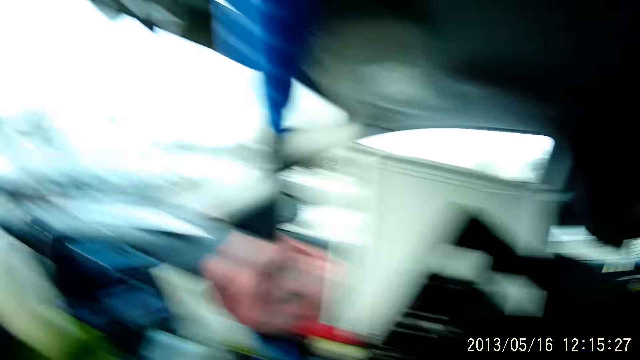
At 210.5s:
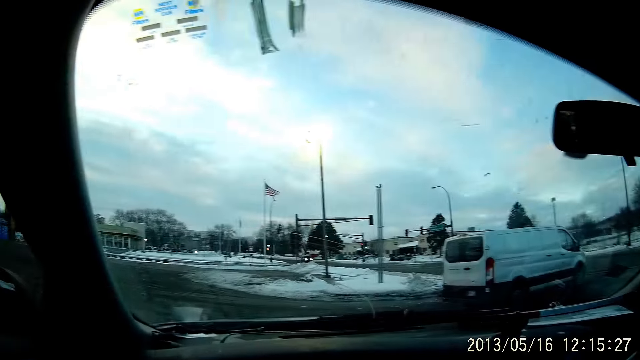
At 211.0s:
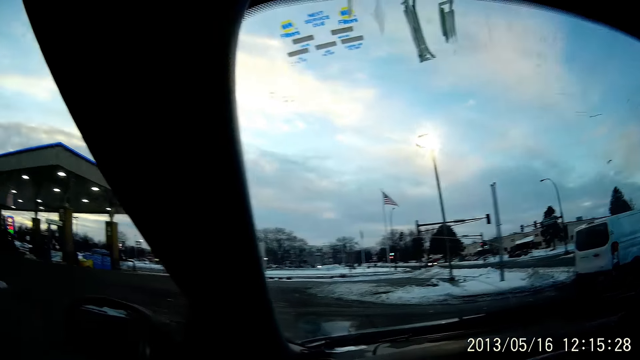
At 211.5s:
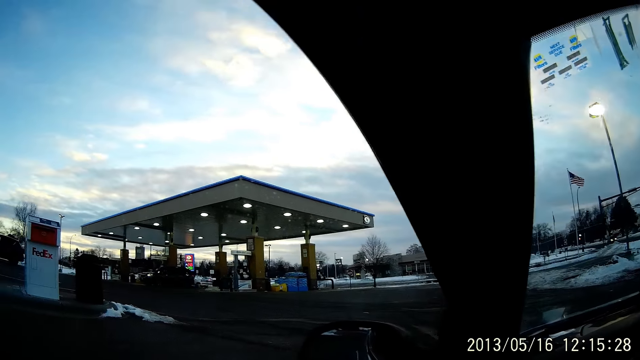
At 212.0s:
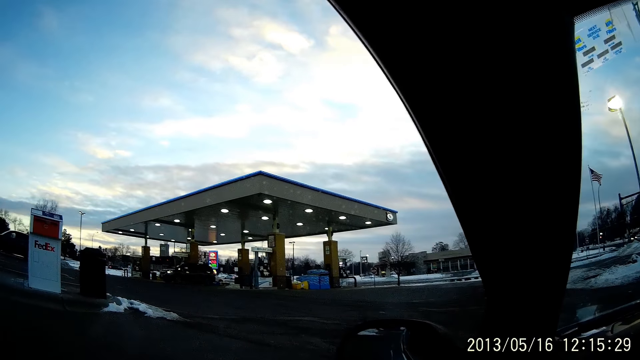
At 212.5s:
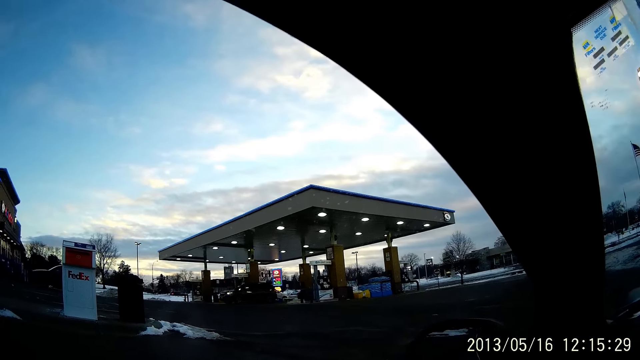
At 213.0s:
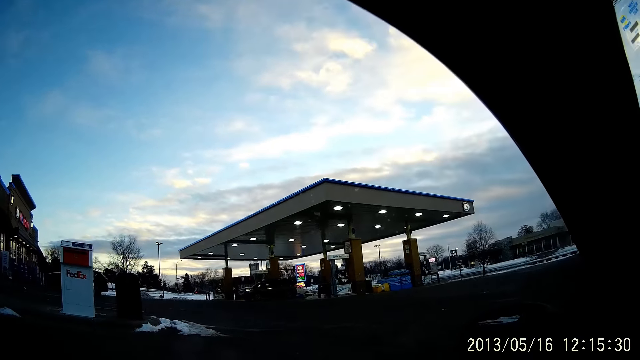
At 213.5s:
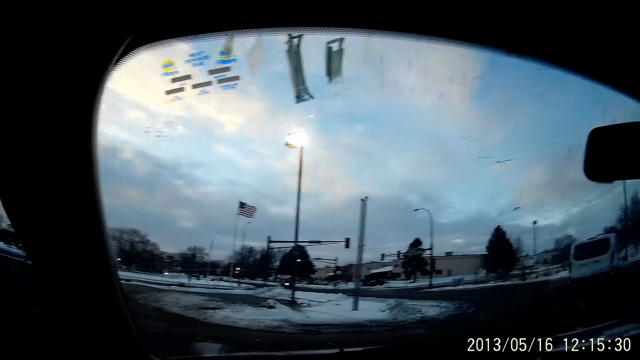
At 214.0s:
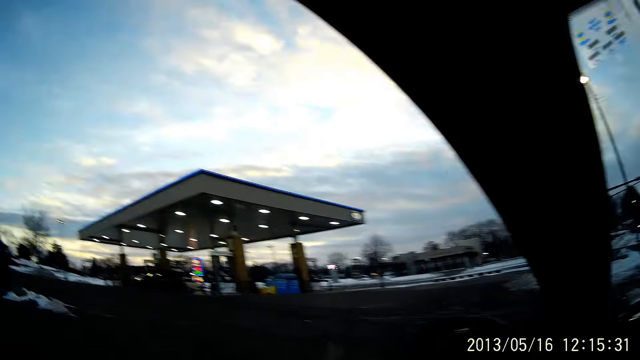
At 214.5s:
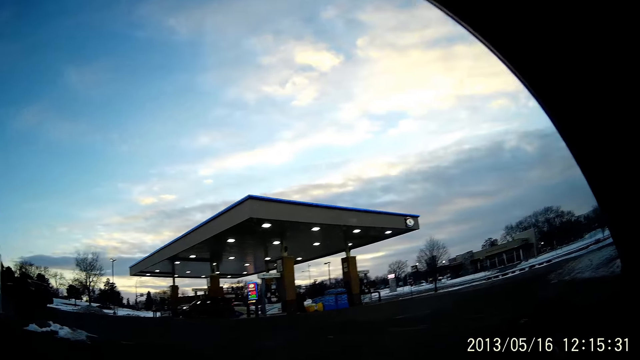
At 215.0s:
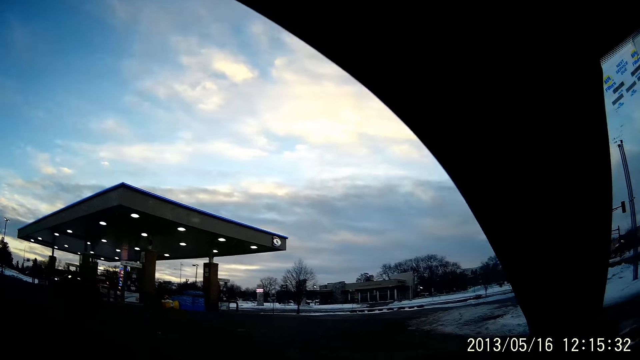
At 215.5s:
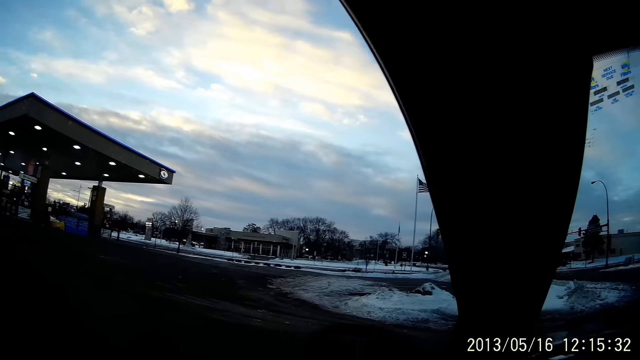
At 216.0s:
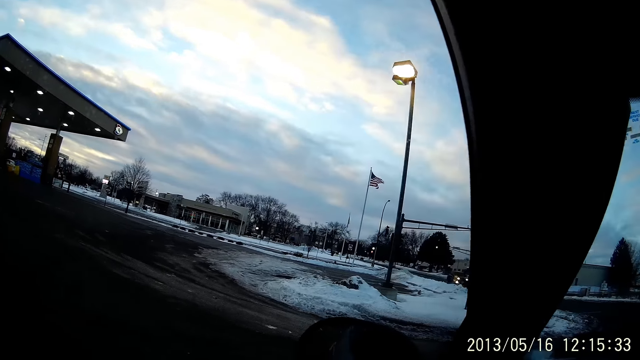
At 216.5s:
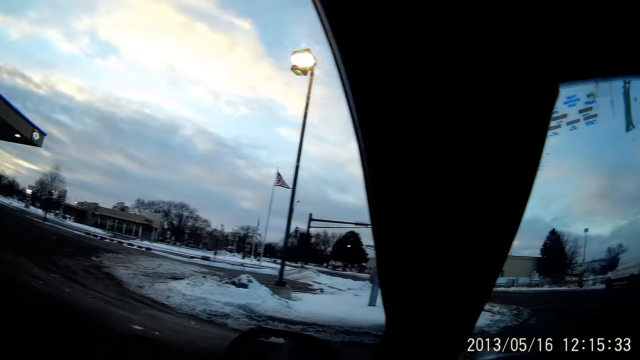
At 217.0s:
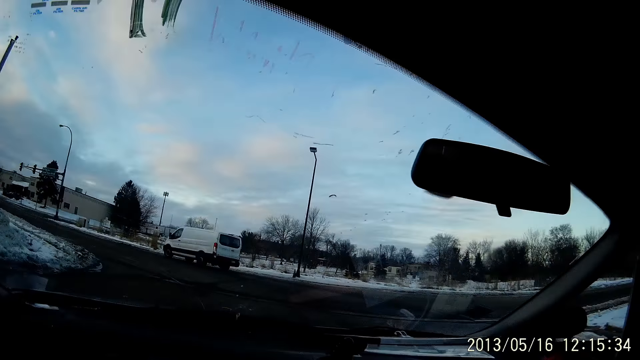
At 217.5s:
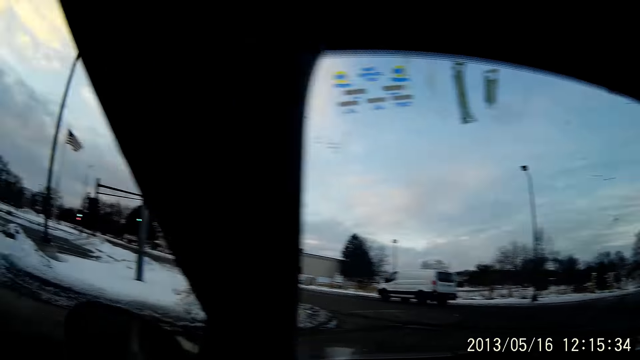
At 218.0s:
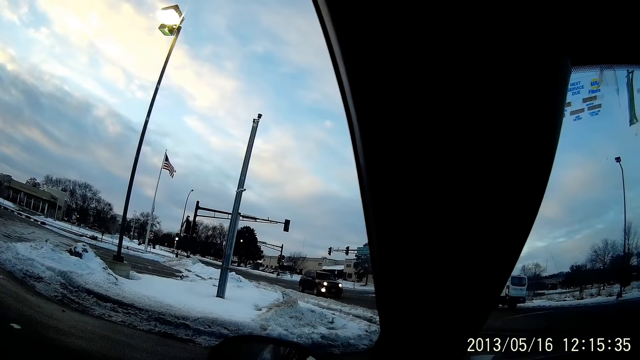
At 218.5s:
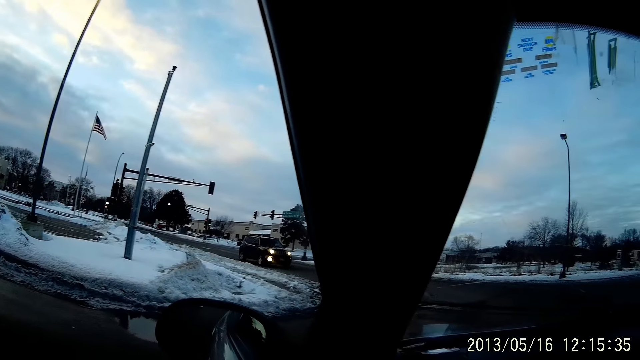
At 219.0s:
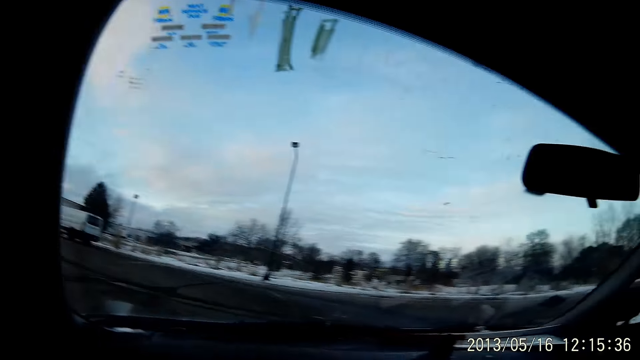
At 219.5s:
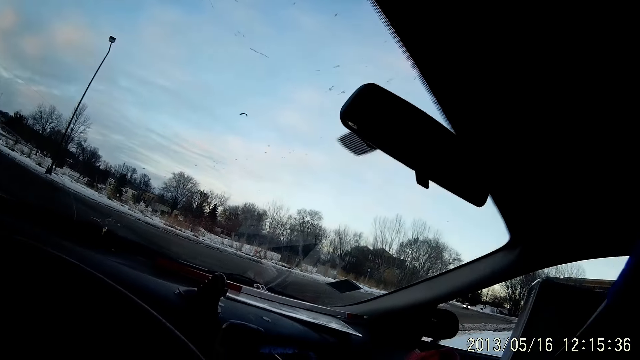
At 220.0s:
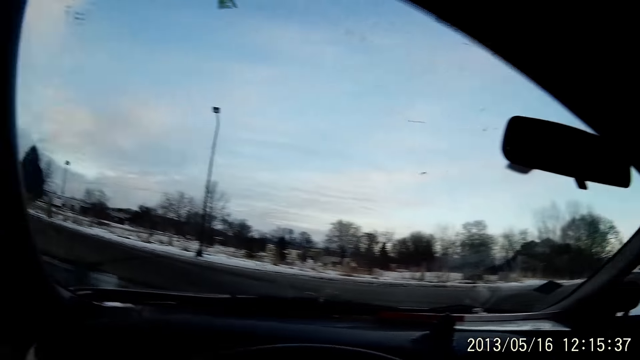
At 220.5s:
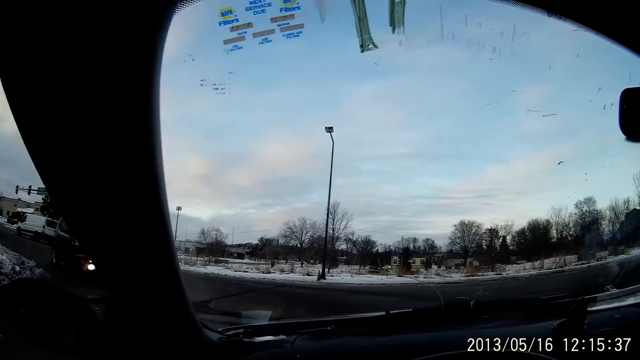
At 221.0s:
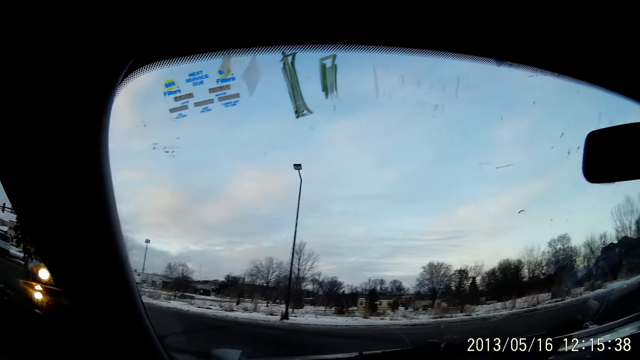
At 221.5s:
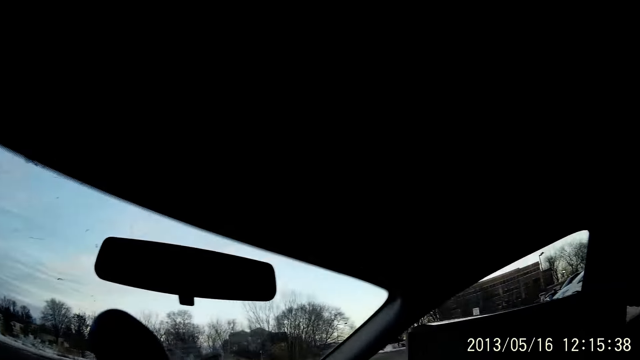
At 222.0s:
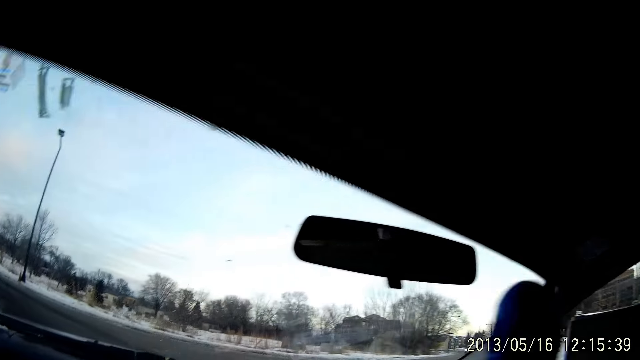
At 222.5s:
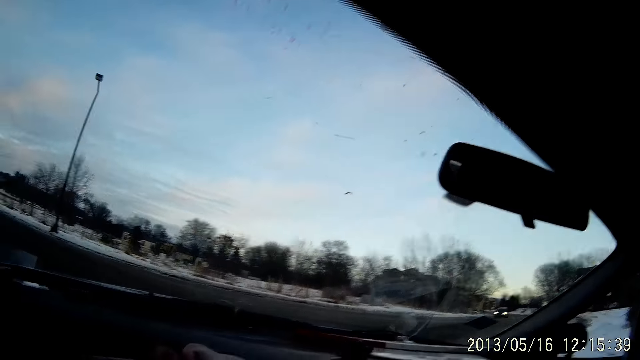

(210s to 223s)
The camera wearer drives a car.

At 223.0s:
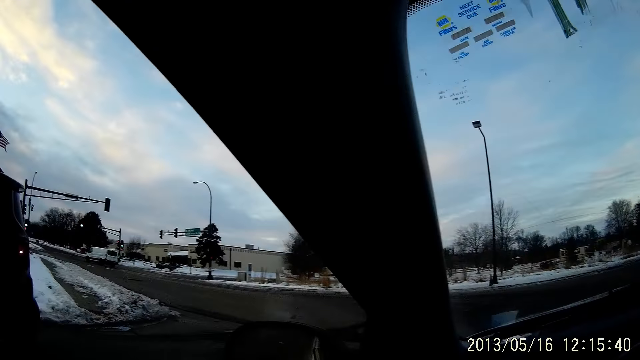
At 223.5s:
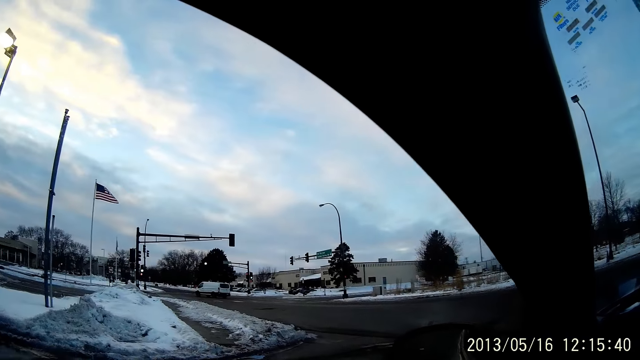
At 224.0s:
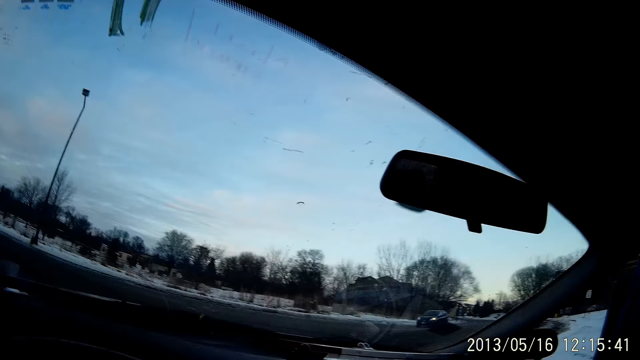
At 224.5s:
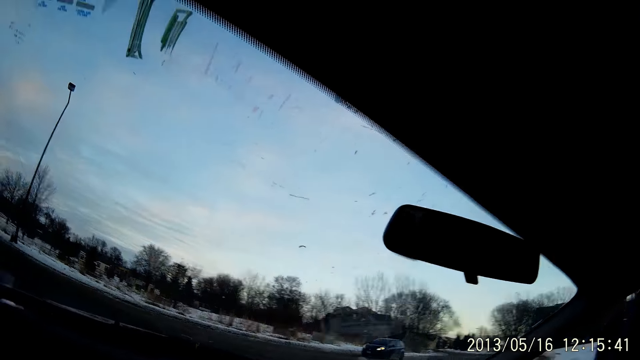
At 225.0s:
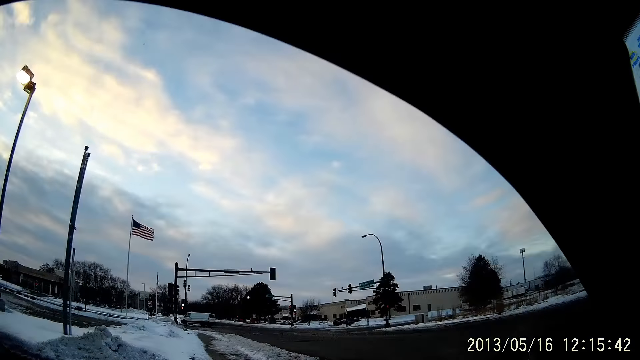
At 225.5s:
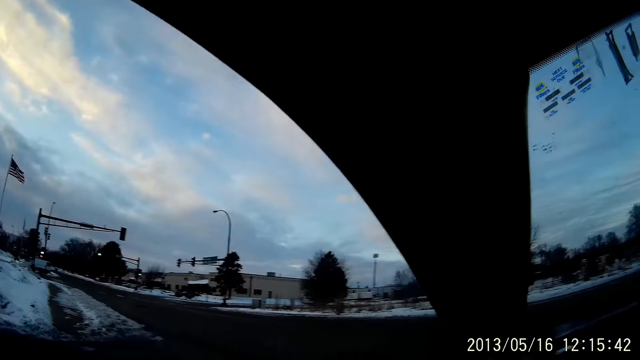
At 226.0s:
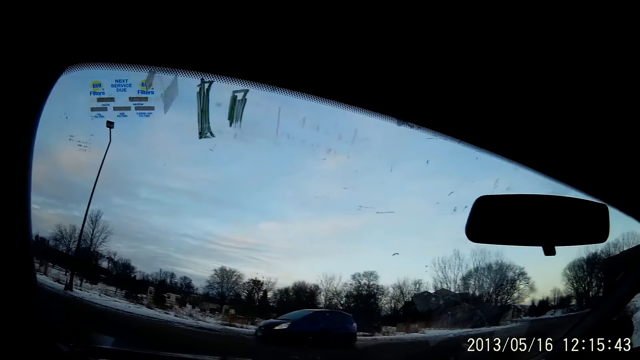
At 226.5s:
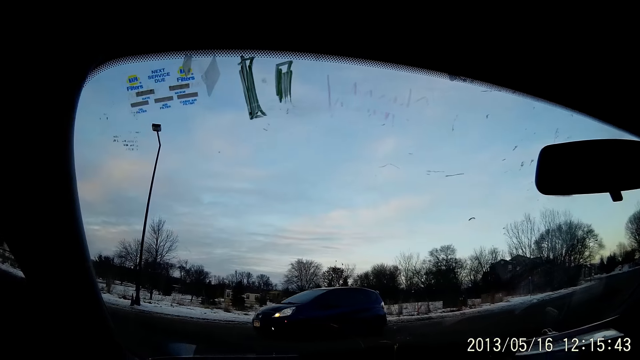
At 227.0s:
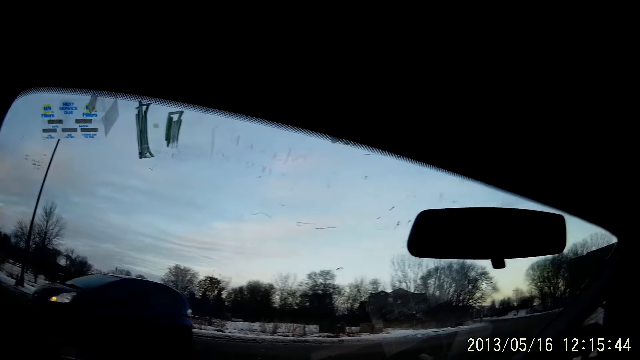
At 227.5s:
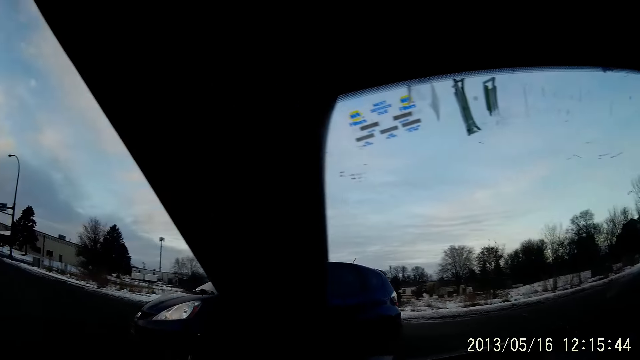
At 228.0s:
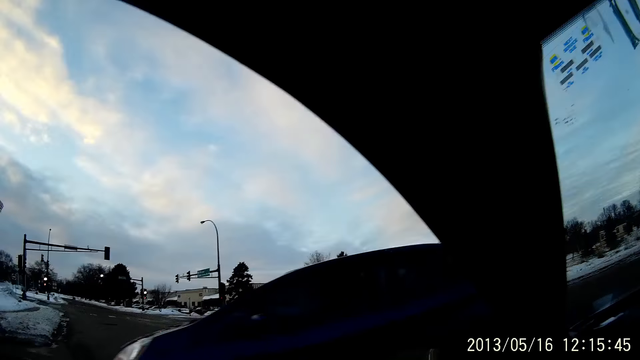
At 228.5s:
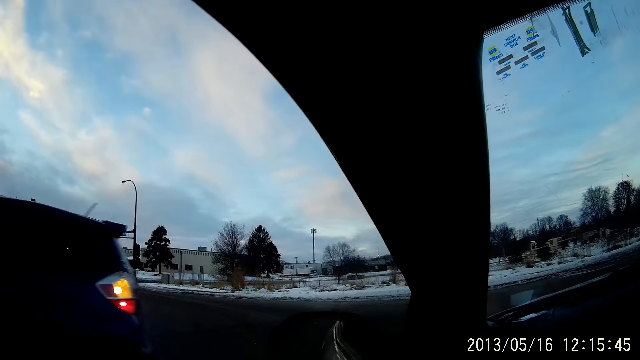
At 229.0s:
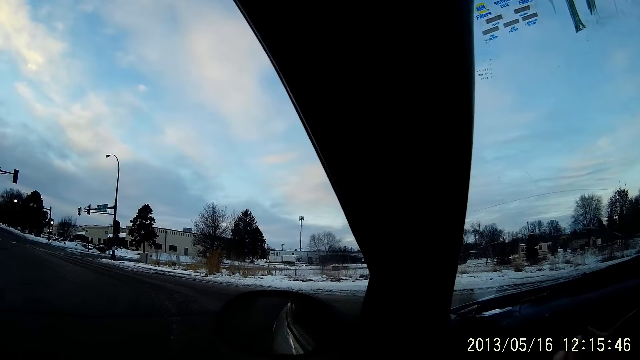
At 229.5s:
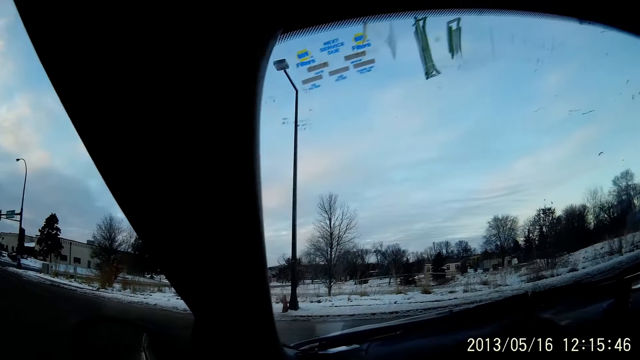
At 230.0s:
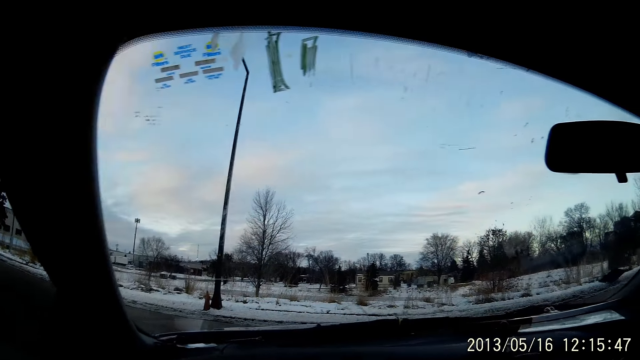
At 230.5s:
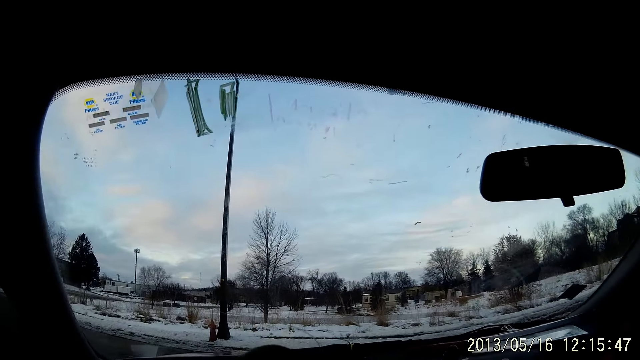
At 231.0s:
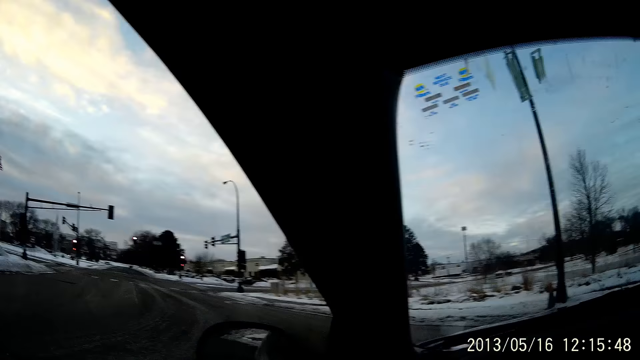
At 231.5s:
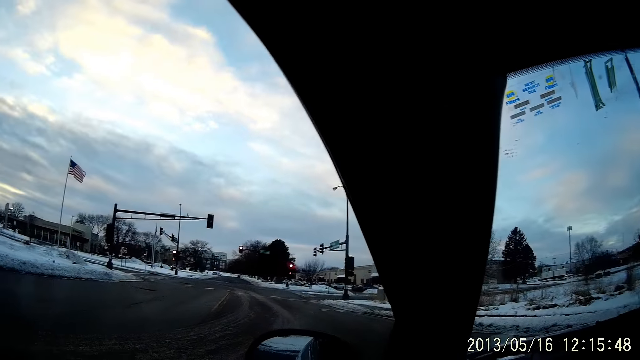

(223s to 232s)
A black car drives past the camera wearer.
